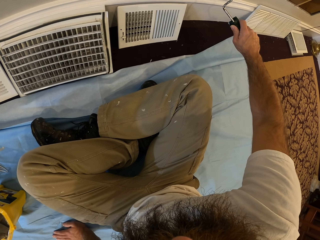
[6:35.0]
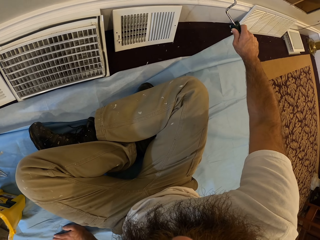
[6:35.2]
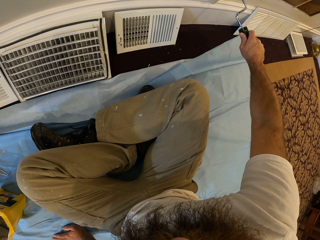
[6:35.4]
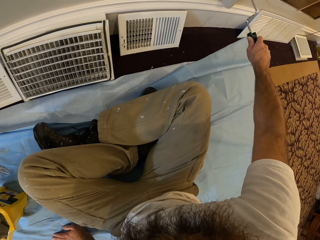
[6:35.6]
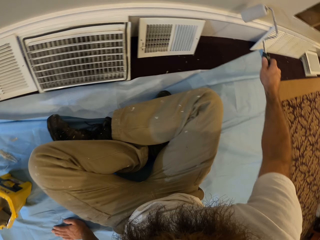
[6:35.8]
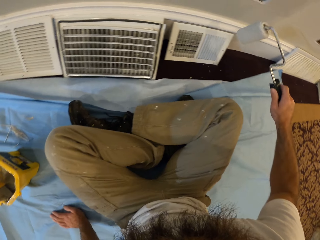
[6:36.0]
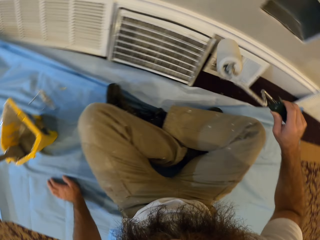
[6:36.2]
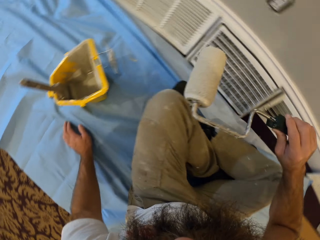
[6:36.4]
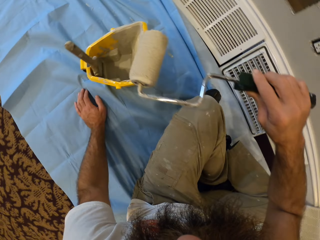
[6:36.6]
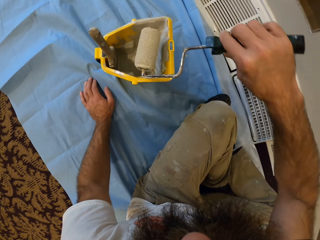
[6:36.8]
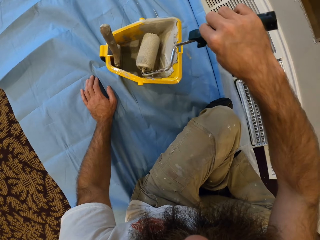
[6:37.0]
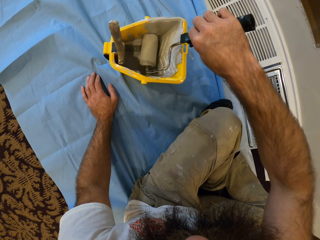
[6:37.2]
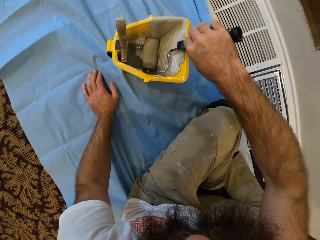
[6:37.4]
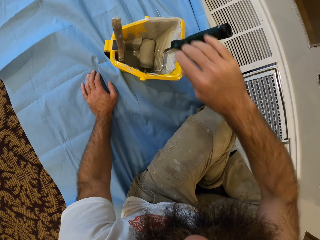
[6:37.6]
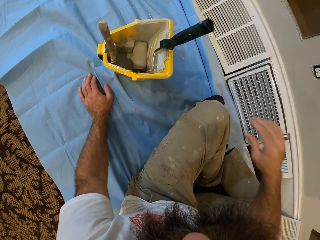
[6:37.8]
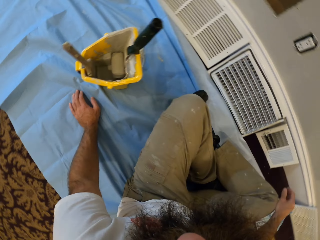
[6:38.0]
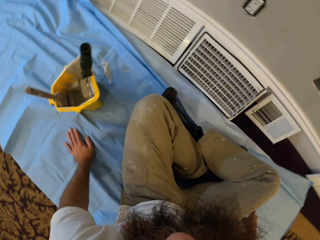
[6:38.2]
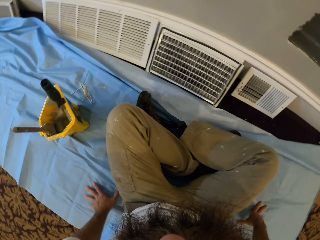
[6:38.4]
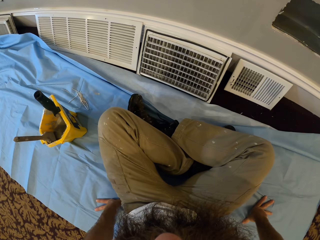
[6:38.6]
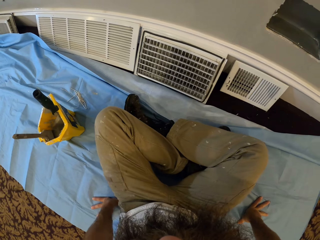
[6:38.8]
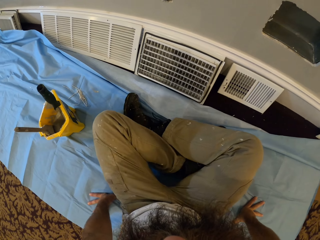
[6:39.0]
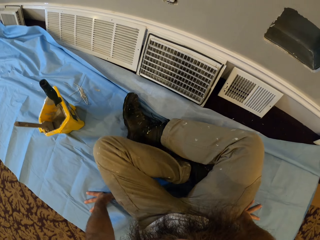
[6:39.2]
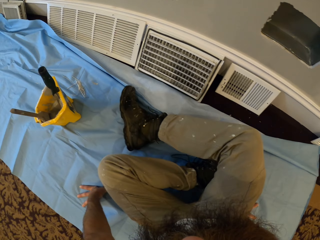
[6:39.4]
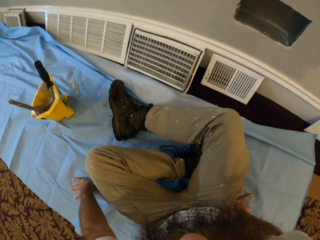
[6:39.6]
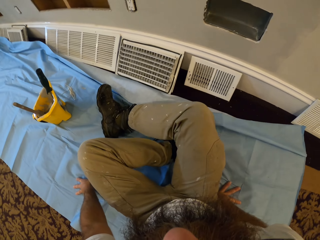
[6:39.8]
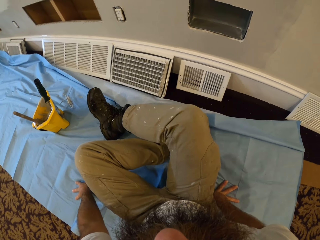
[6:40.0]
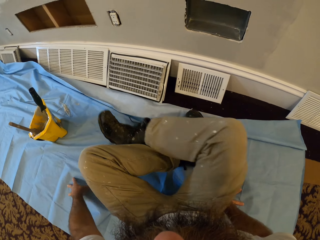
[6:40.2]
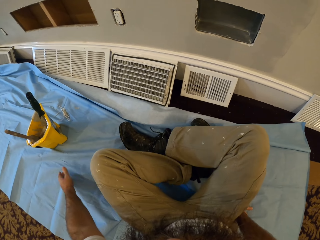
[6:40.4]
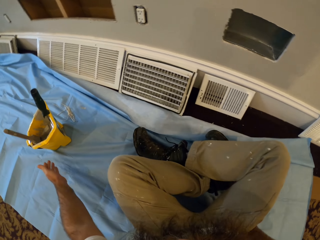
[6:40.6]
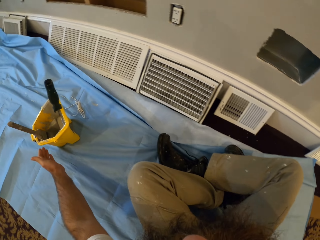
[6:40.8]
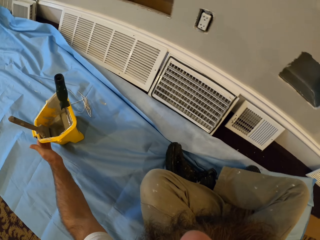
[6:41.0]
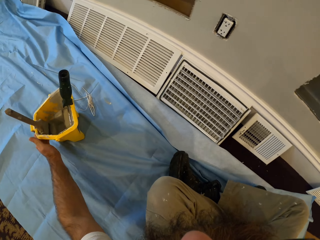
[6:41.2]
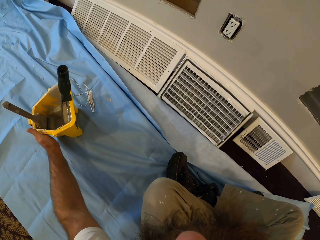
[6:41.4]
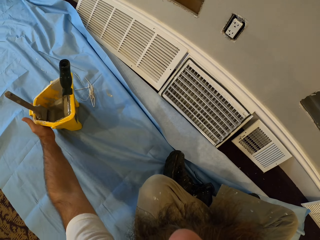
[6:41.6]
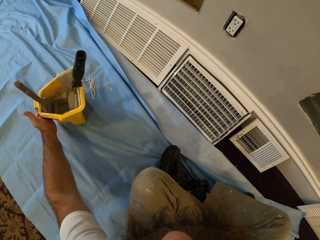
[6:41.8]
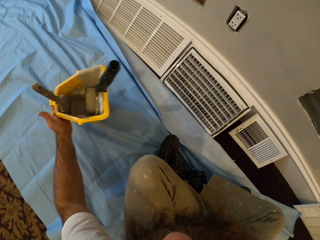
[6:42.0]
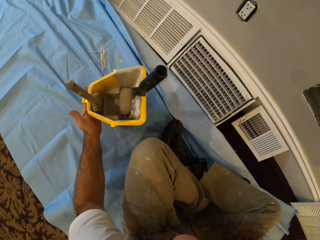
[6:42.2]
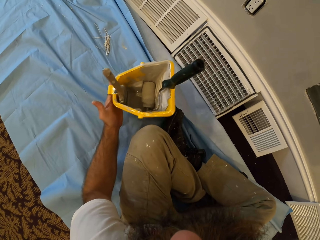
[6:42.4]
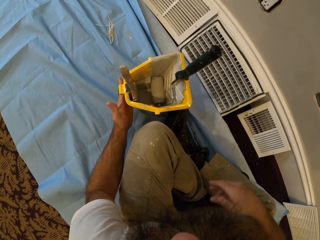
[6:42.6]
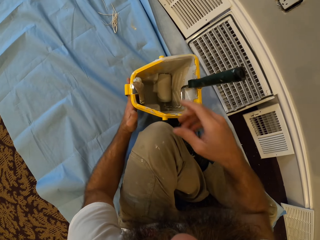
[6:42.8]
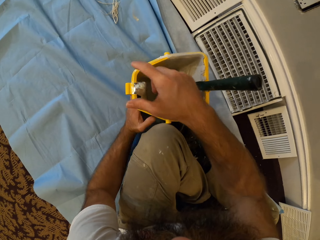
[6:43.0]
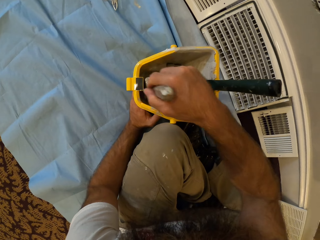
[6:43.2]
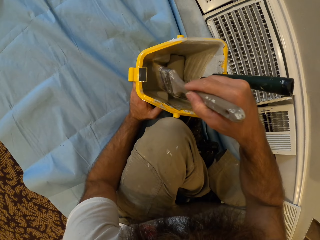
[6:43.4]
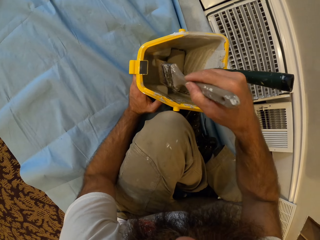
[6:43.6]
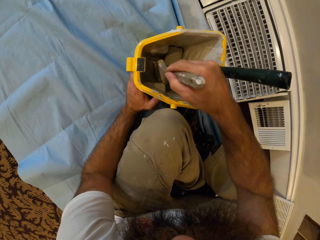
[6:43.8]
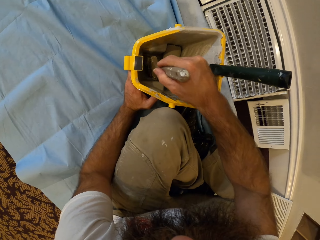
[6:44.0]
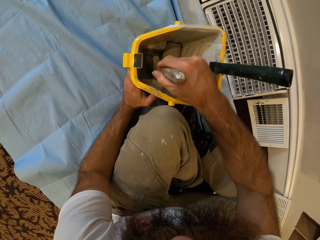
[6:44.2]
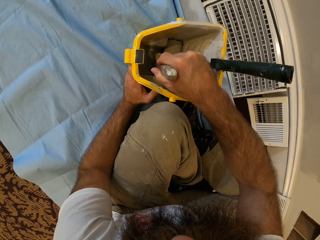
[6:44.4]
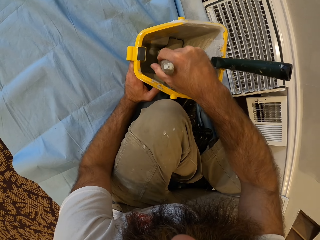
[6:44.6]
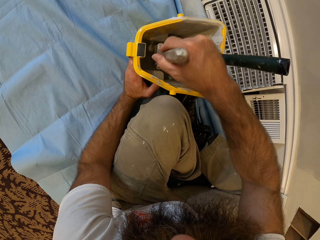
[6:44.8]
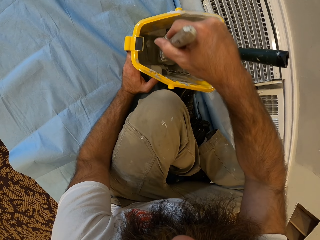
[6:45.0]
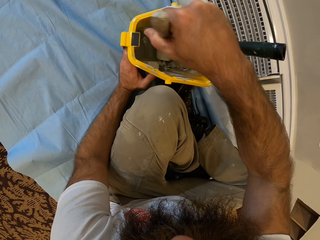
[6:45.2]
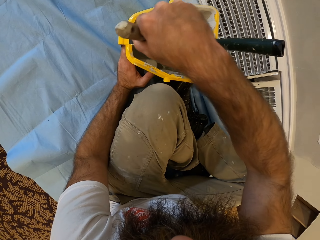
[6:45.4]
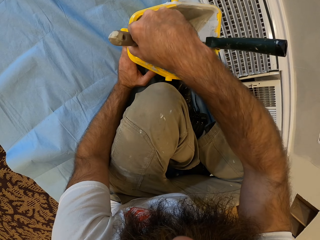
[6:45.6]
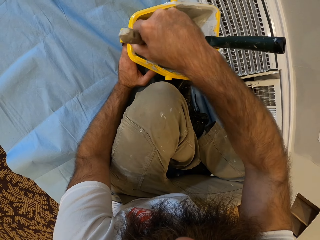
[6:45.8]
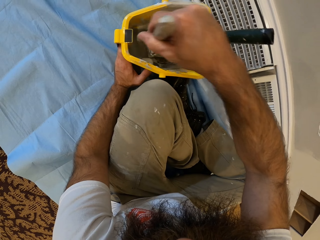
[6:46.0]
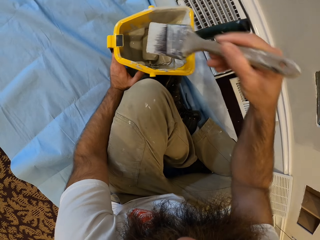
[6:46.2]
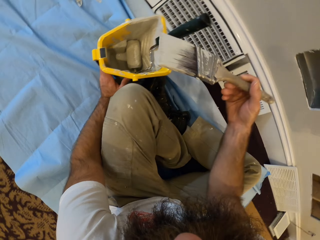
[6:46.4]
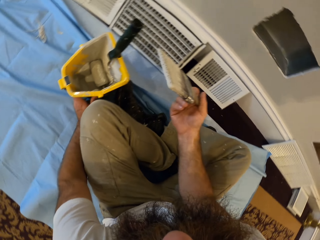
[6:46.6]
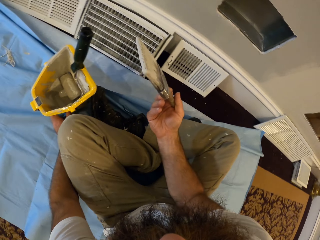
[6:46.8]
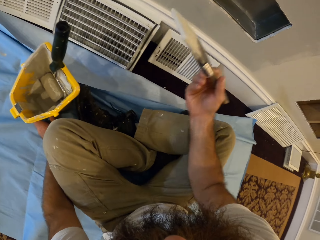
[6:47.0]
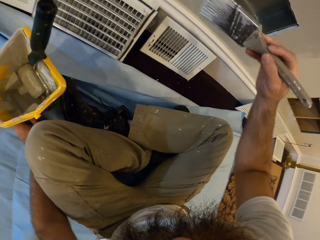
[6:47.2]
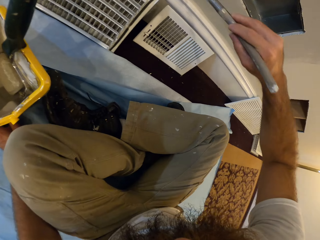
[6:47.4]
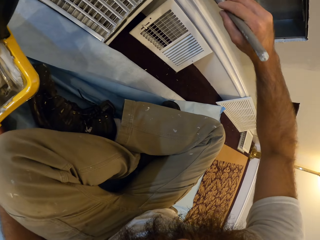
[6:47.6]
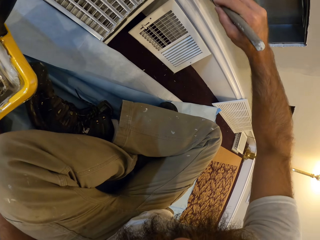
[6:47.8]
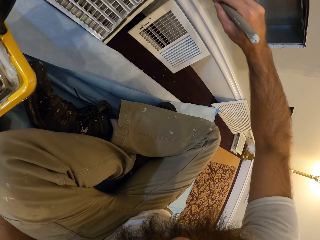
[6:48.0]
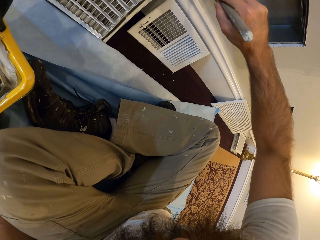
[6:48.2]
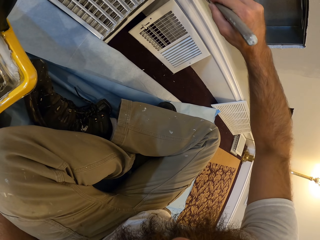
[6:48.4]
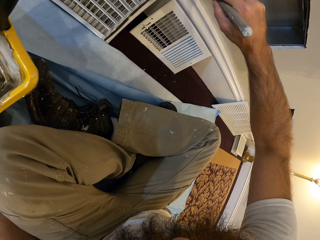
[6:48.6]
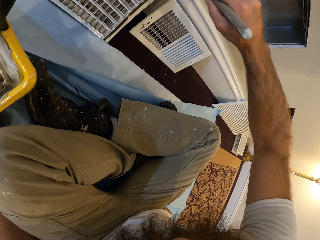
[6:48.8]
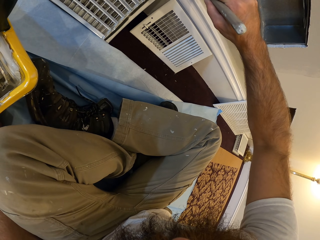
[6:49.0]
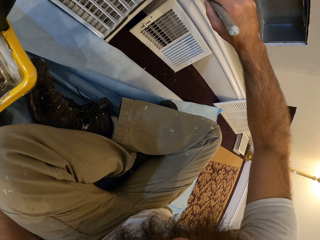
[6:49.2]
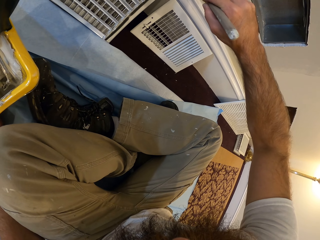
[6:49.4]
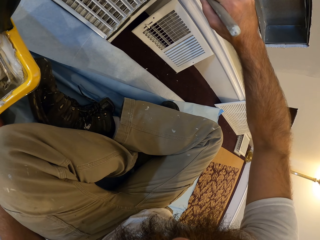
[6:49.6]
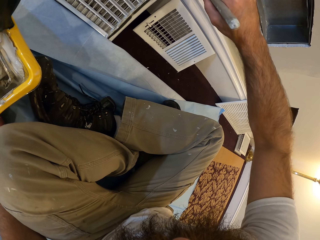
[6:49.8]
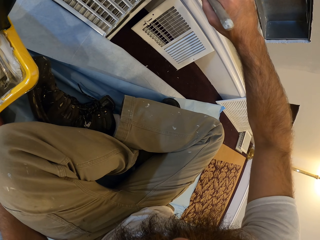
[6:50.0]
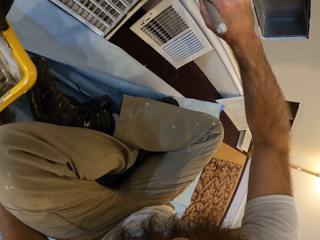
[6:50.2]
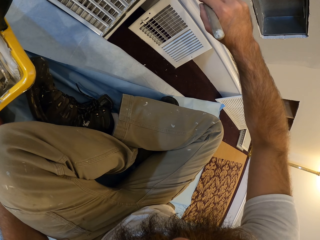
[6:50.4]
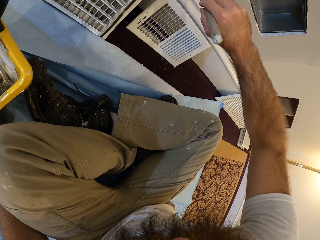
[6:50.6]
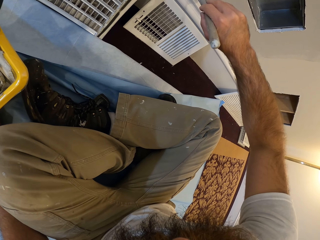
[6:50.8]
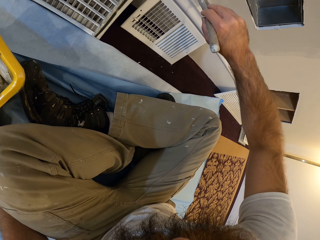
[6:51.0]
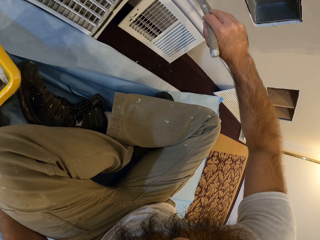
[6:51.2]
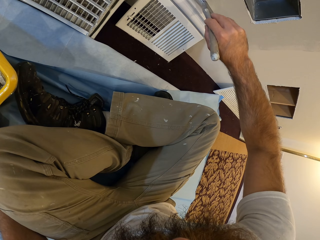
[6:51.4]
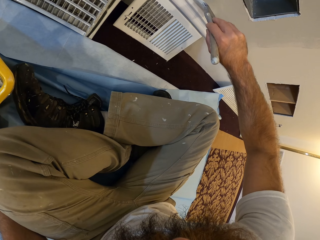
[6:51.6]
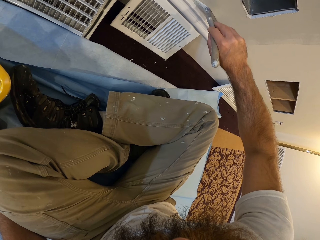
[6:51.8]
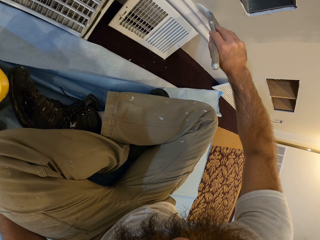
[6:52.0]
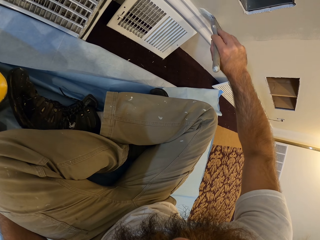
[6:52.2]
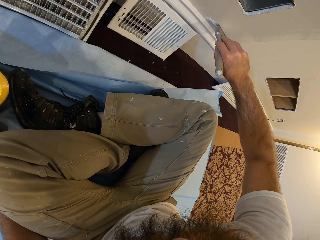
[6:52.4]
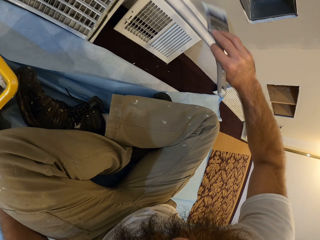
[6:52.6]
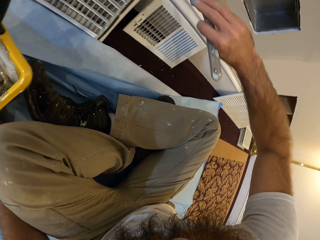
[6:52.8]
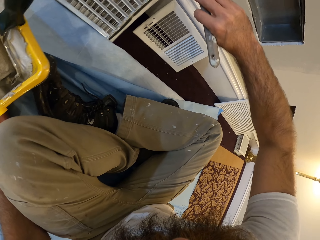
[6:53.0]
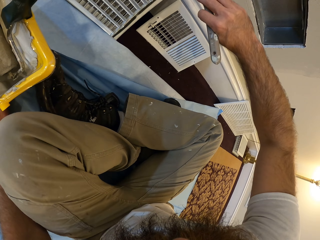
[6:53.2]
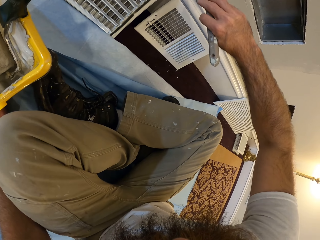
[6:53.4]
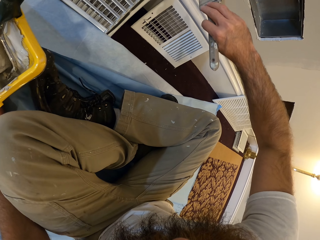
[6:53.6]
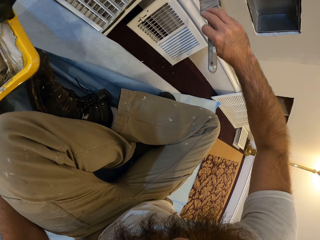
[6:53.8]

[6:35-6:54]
The camera wearer drops the paint roller in the paint bucket with his right hand. He adjusts his sitting position to the right on the floor. He moves the paint bucket on the floor towards him with his left hand. He takes paint from the paint bucket with the paint brush in his right hand. He takes the paint brush and rubs the paint brush in the paint tin. He paints the wall with the paint brush in his right hand.

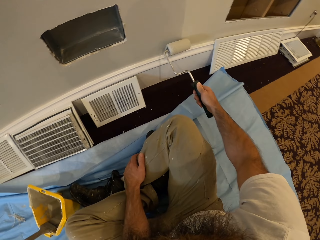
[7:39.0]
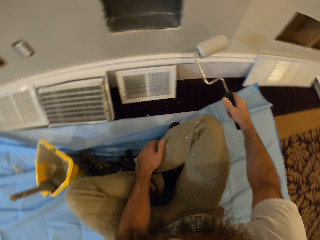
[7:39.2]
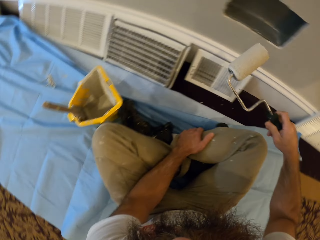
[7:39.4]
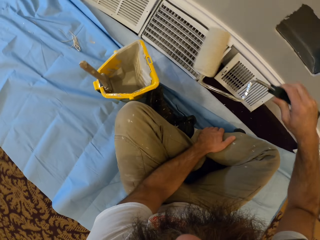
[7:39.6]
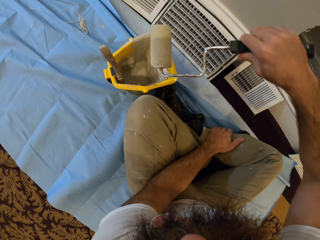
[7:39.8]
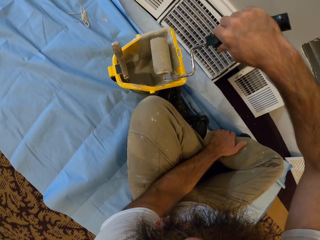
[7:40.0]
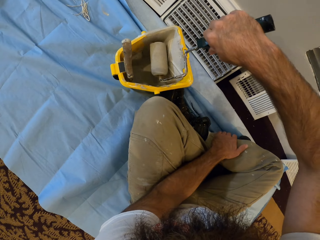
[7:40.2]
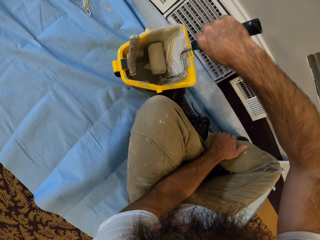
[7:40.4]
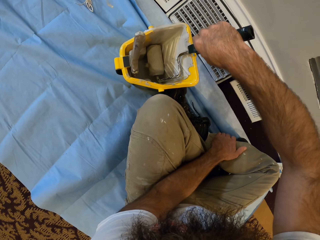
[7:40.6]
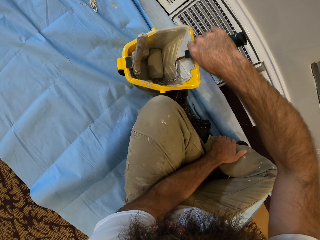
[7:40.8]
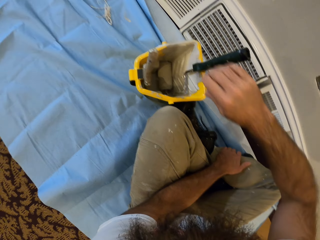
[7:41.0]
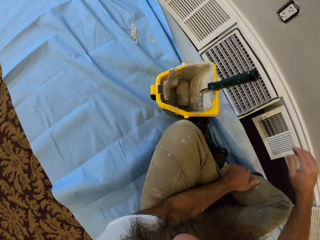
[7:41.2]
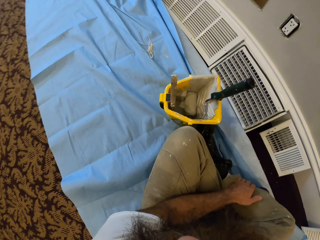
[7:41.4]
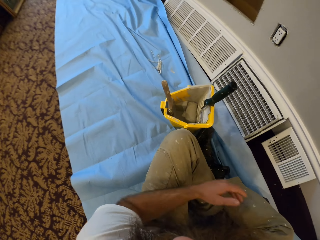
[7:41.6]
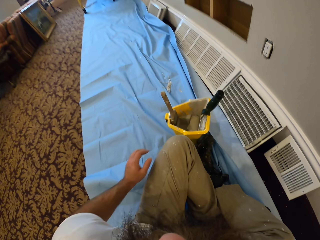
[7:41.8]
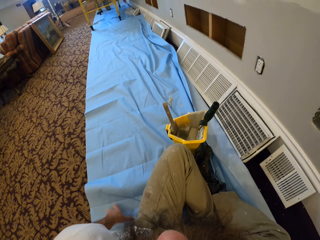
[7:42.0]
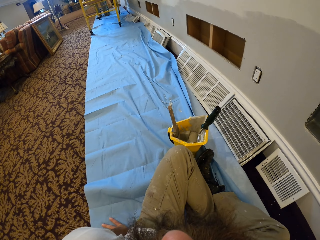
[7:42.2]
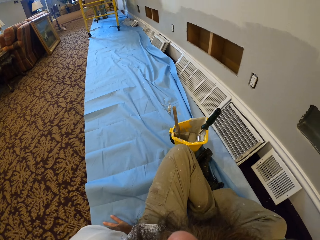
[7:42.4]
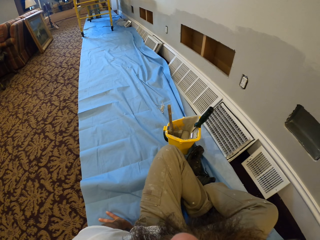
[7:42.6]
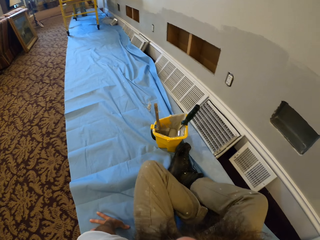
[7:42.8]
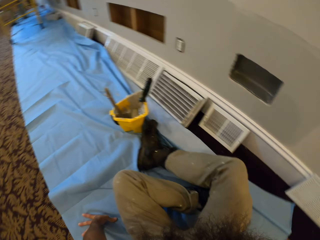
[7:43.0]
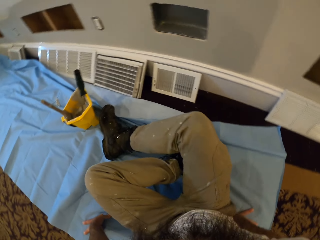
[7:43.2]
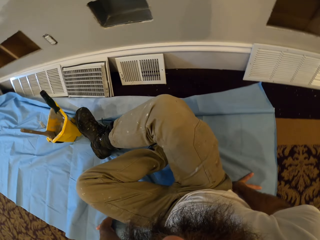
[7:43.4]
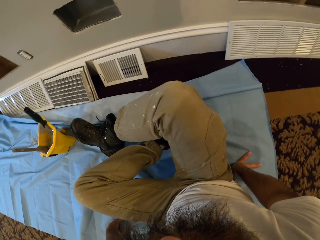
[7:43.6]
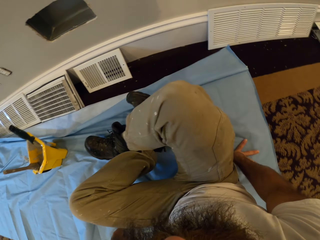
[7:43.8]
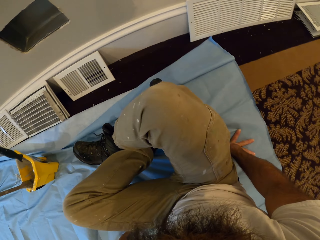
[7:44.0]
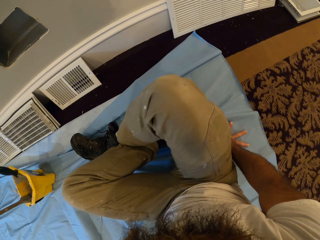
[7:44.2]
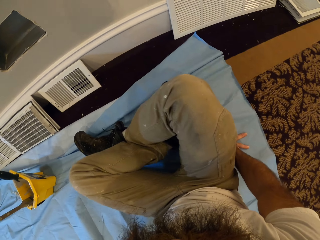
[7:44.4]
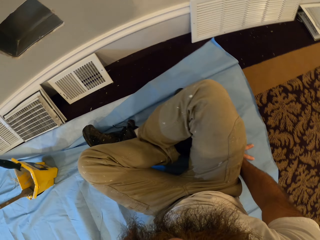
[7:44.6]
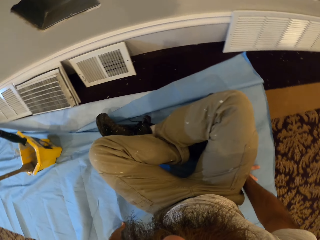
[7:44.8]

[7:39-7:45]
The camera wearer drops the paint roller in the paint bucket with his right hand. He moves.
